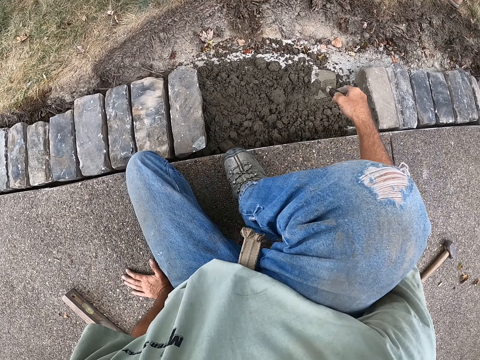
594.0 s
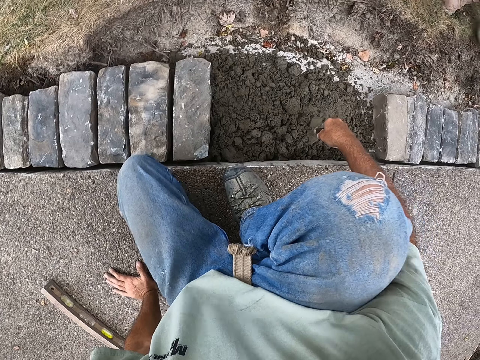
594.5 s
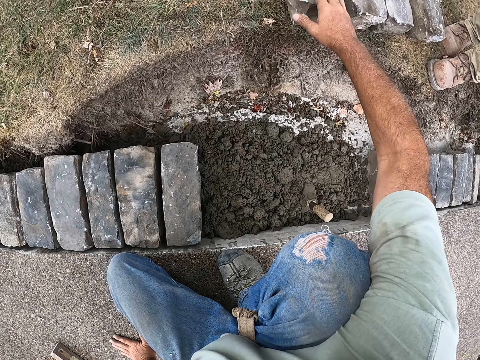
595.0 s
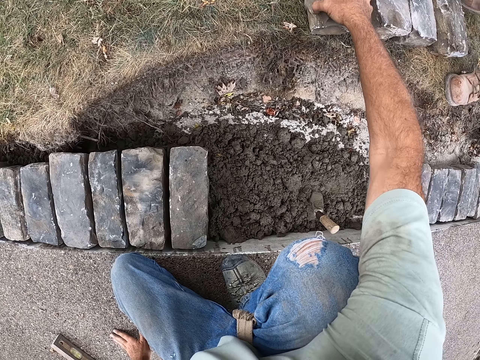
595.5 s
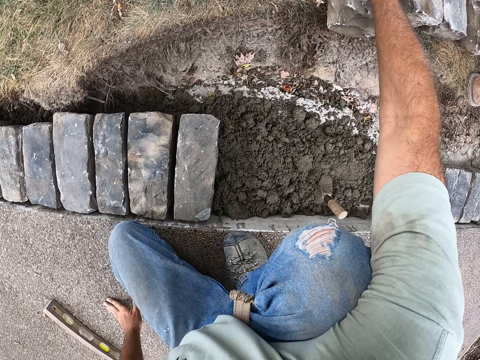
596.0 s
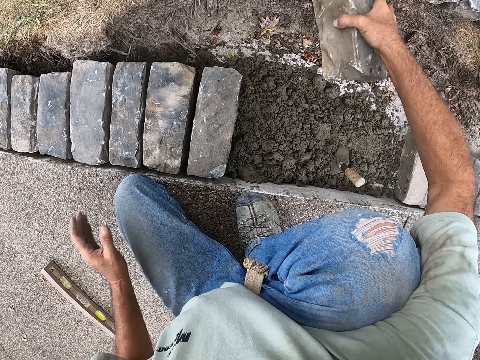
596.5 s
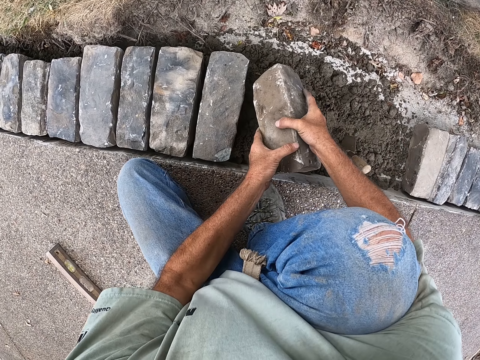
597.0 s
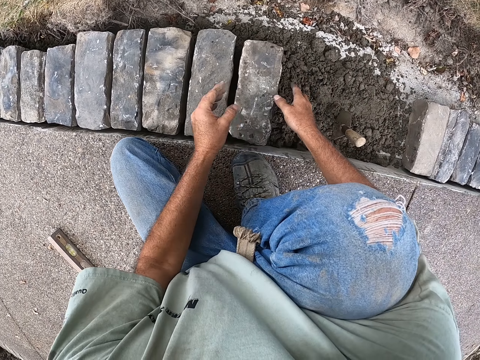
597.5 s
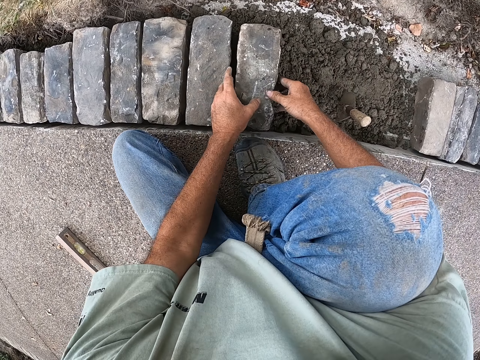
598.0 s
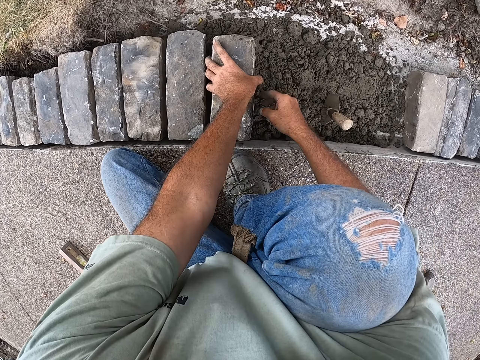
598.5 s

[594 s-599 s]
The camera wearer spreads the cement with the building trowel. They place the building trowel down. They pick up the block. They place the block down.

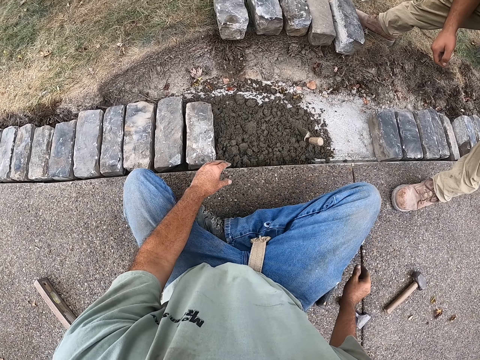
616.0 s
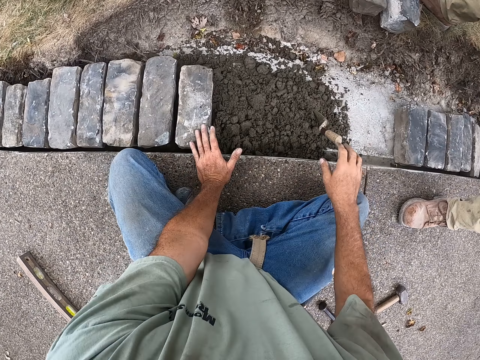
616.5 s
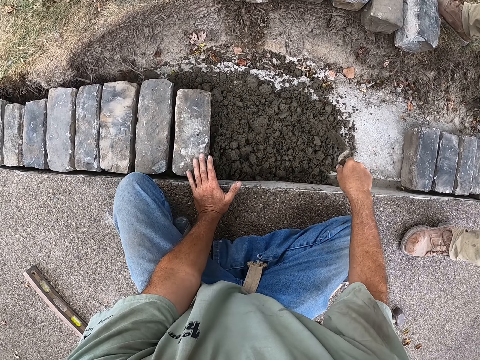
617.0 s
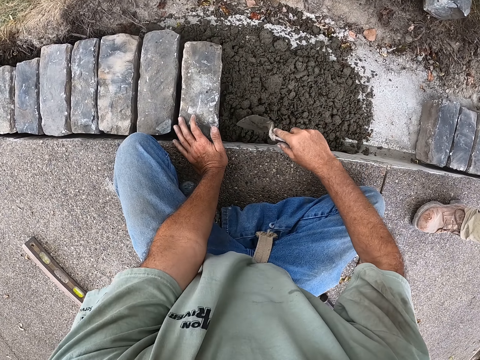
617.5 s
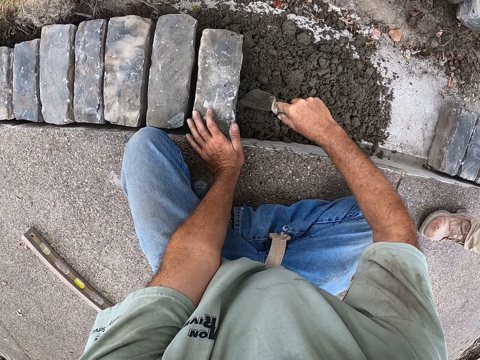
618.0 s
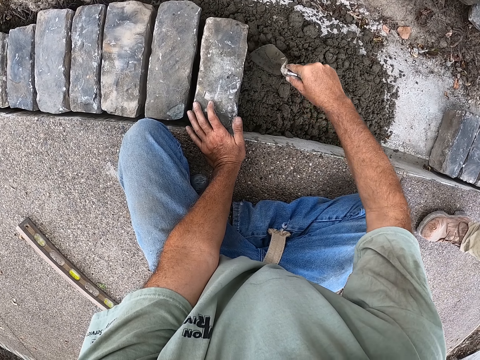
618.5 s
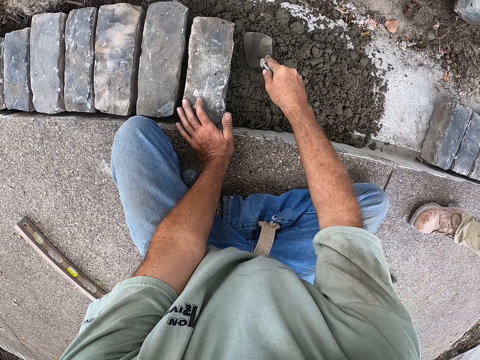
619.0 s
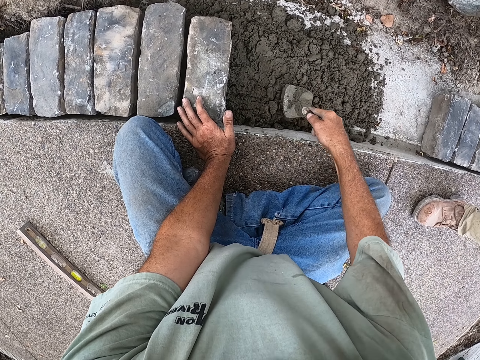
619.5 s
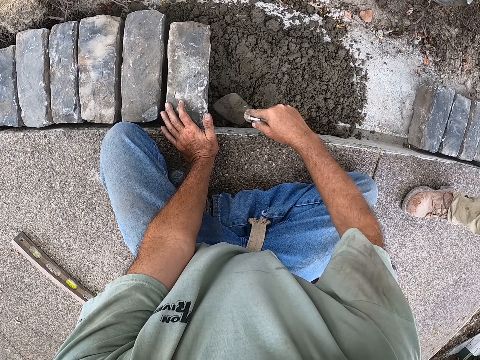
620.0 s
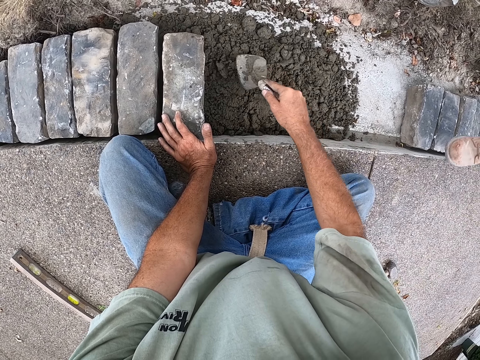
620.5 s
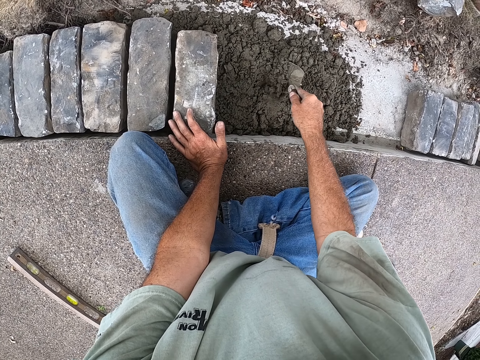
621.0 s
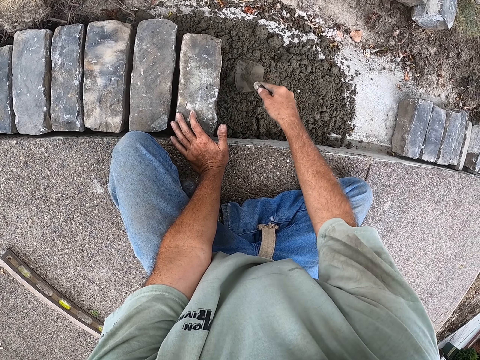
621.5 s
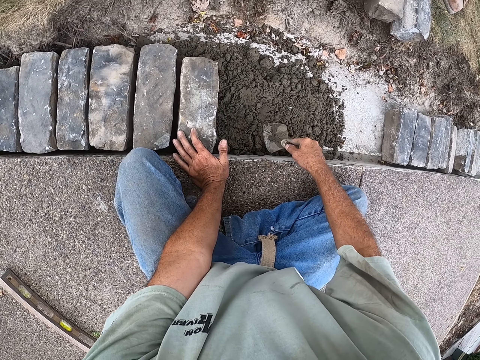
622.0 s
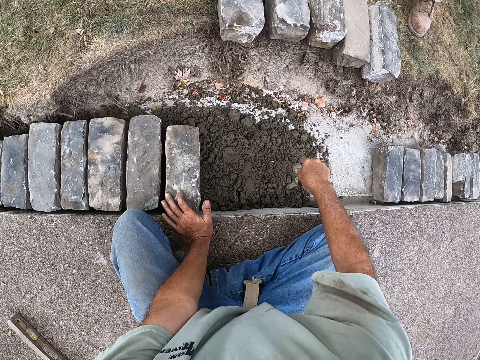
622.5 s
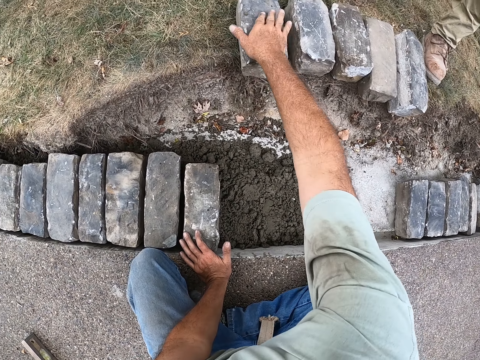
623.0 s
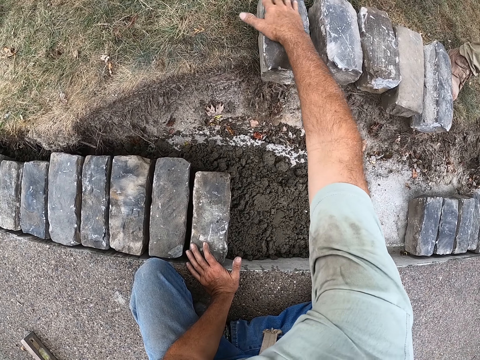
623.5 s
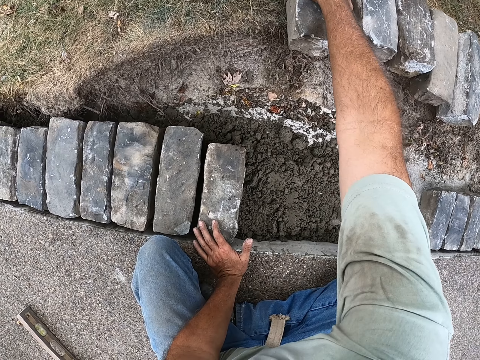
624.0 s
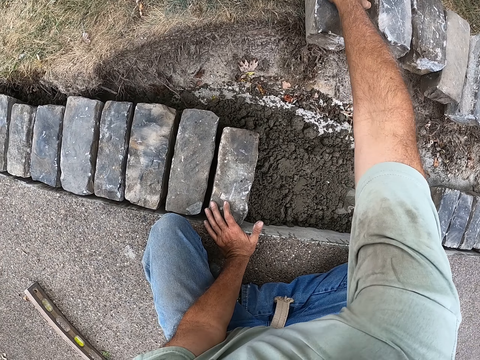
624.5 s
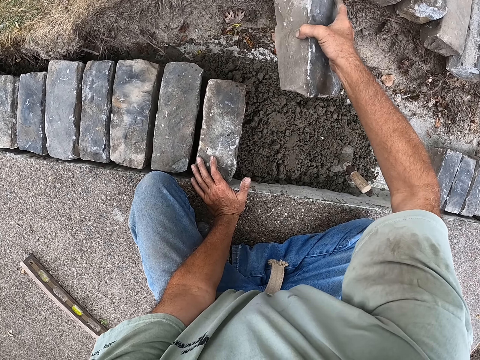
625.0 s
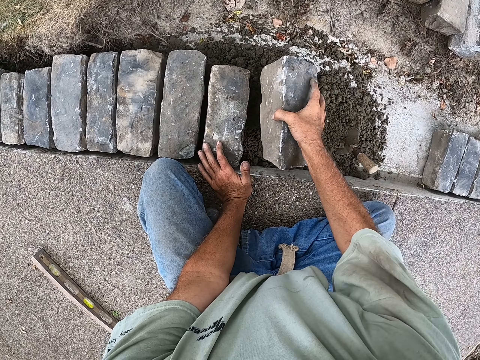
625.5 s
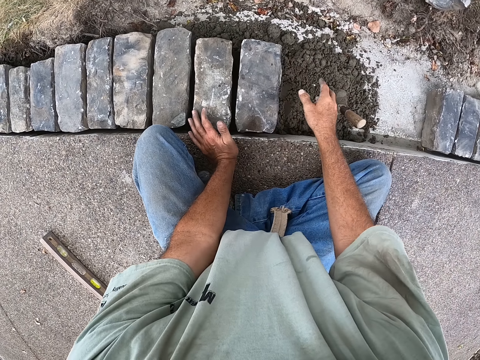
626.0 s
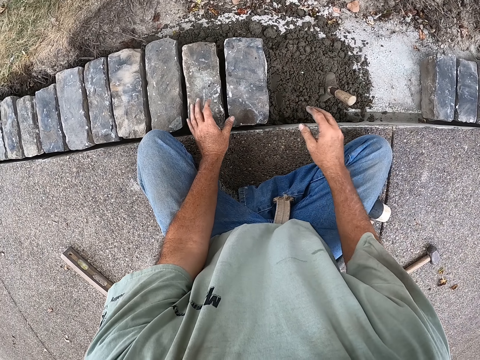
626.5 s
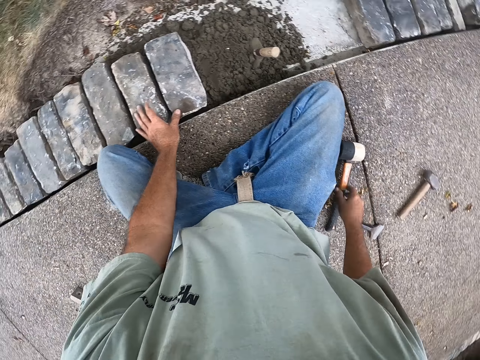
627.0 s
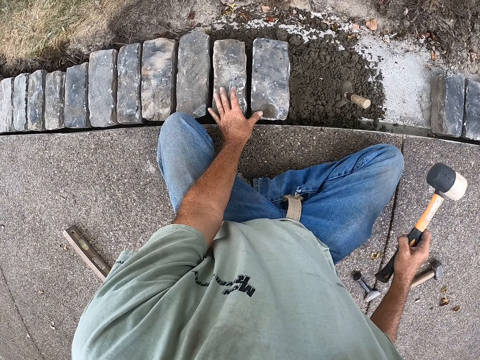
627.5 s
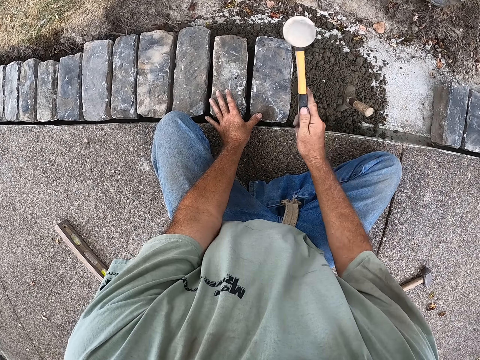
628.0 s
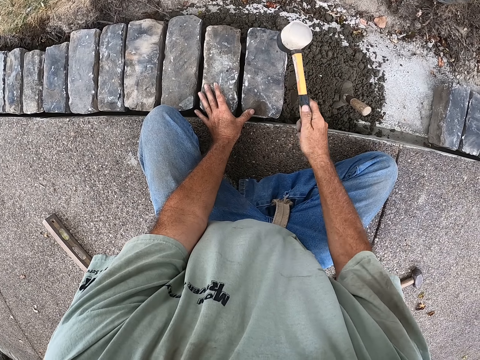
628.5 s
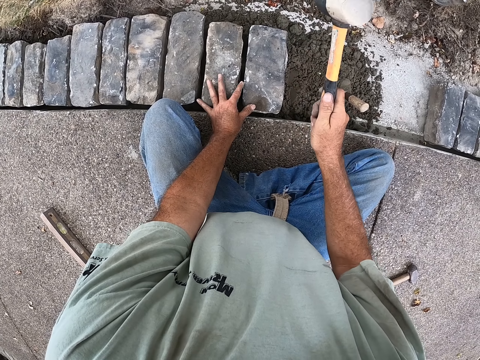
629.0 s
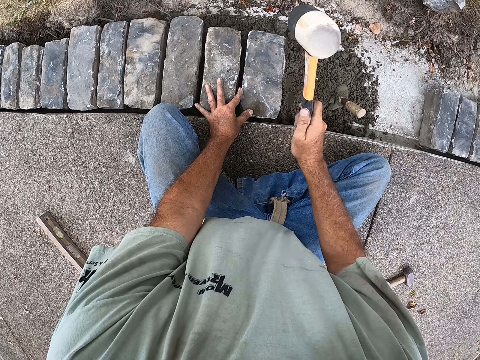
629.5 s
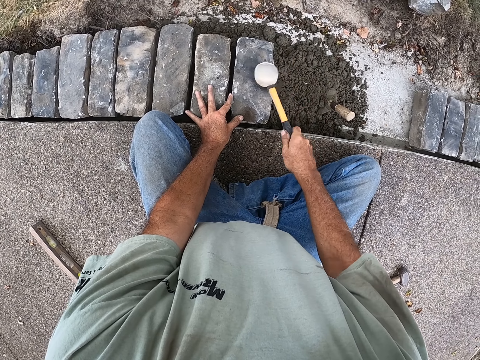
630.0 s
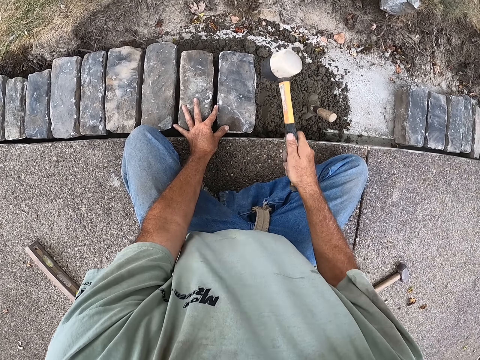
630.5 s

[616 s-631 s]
The camera wearer places the mallet down. They pick up the building trowel. They spread the cement with the building trowel. They pick up the block. They place the block down. They pick up the mallet. They hit the block with the mallet.

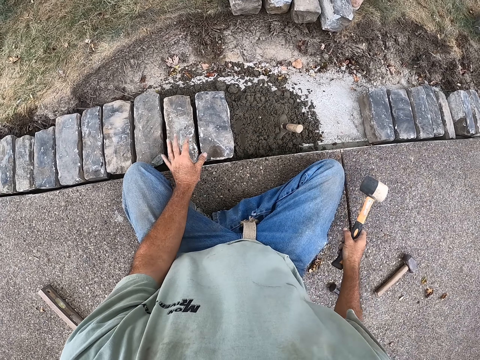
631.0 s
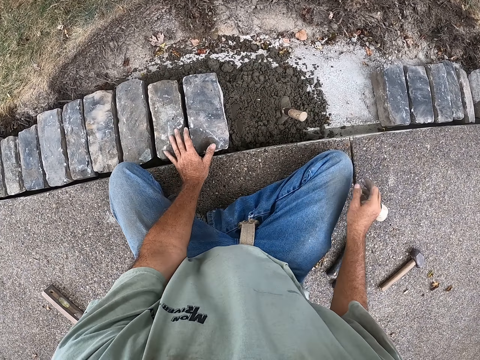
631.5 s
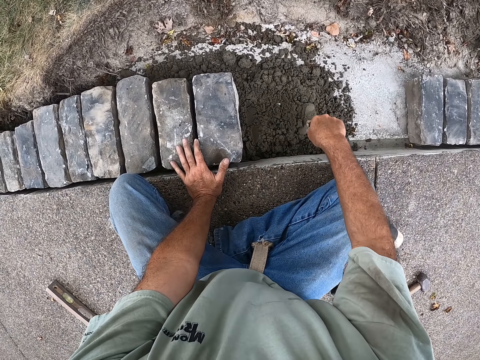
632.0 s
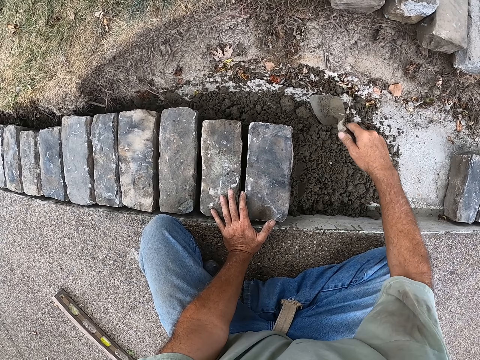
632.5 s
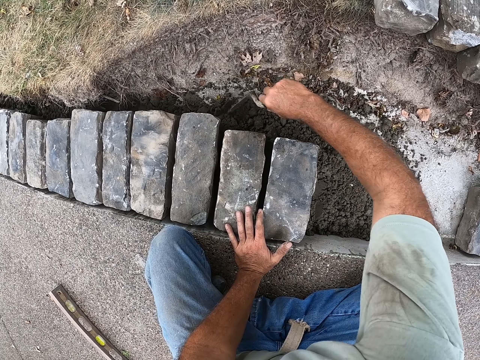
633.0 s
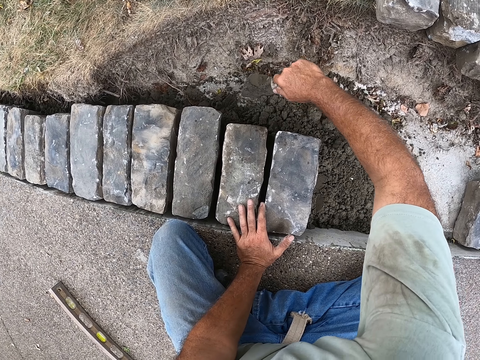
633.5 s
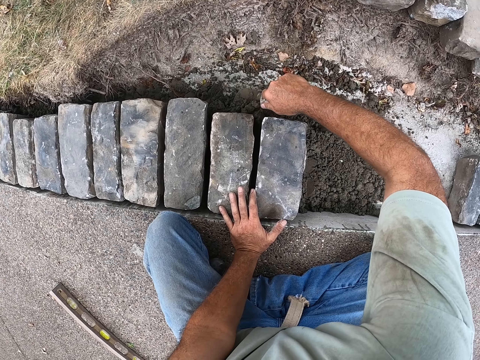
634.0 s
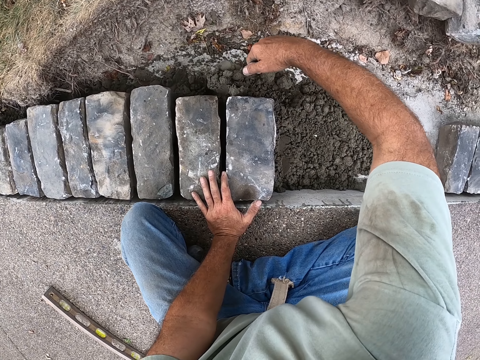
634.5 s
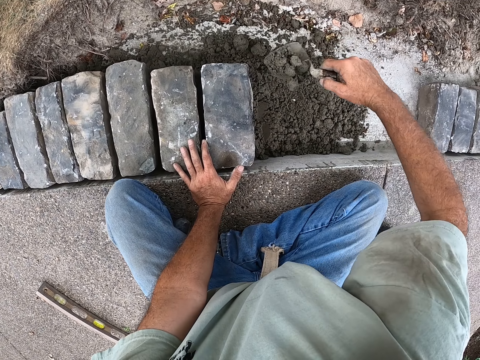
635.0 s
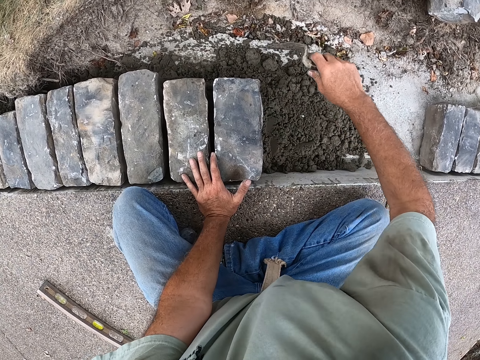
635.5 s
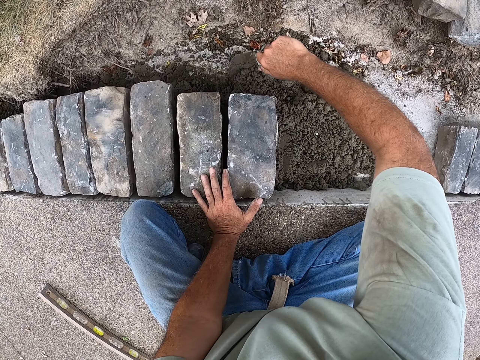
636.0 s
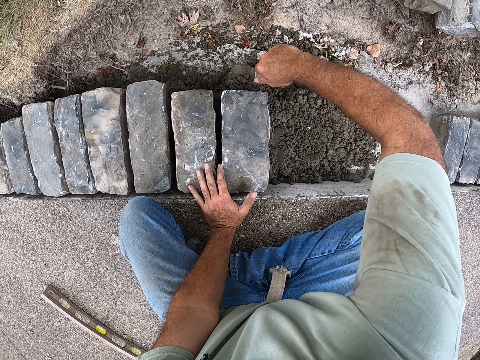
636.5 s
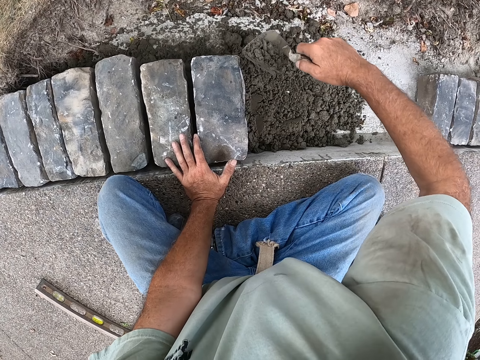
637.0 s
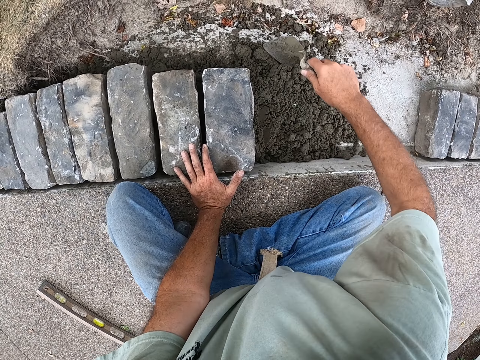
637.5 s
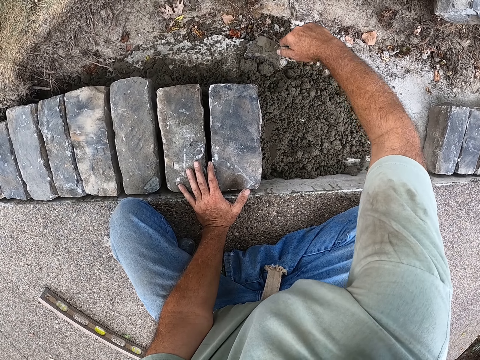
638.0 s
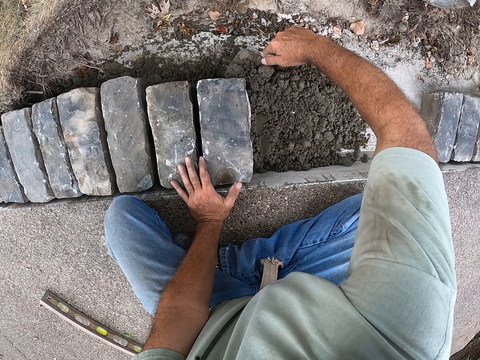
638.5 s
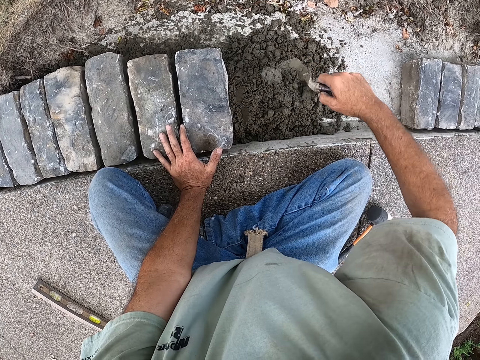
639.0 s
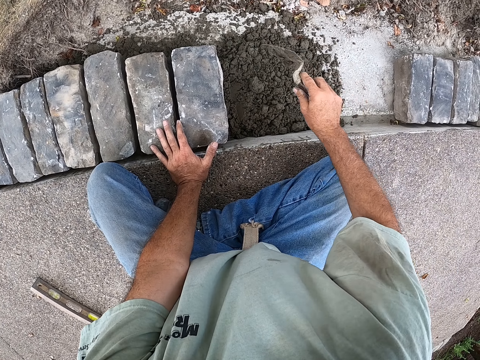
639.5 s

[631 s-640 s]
The camera wearer places the mallet down. They pick up the building trowel. They scoop cement around the bricks. They scoop cement again. They throw the cement down. They scoop the cement.
